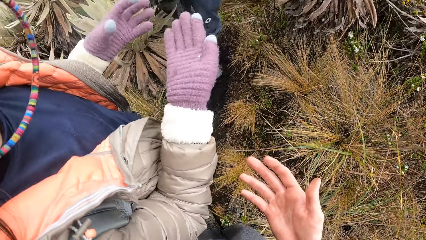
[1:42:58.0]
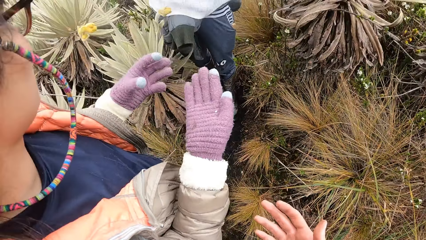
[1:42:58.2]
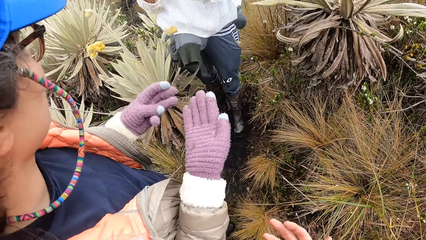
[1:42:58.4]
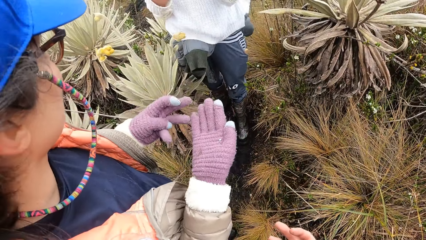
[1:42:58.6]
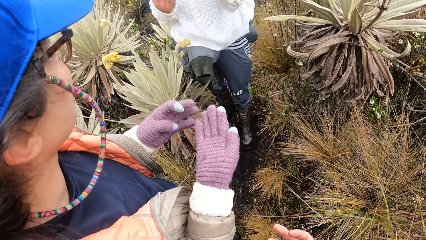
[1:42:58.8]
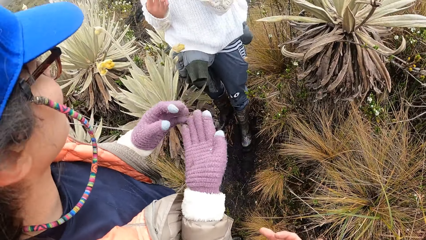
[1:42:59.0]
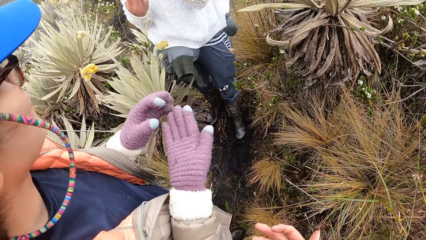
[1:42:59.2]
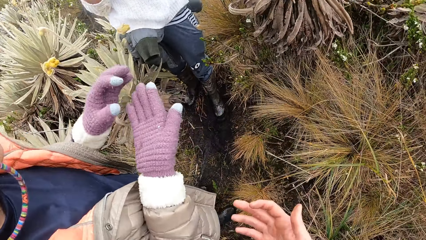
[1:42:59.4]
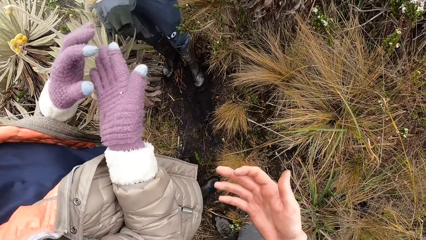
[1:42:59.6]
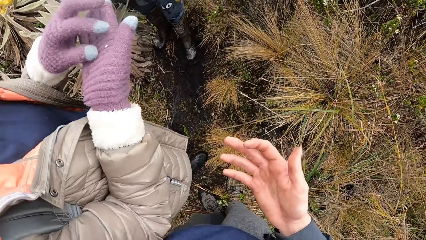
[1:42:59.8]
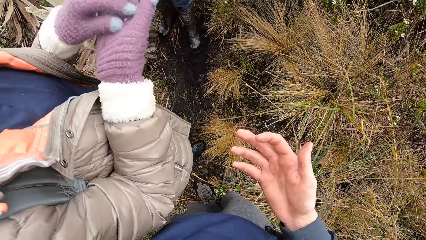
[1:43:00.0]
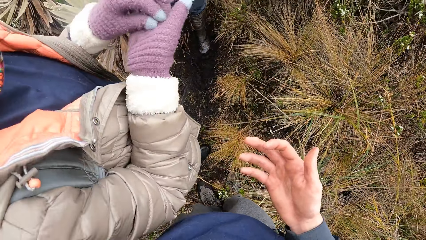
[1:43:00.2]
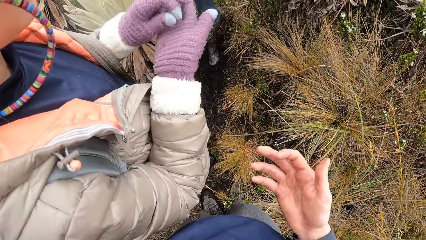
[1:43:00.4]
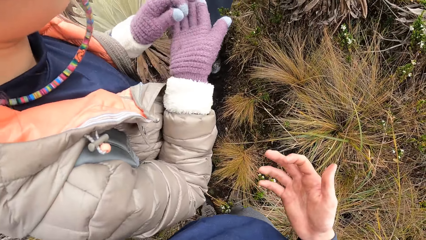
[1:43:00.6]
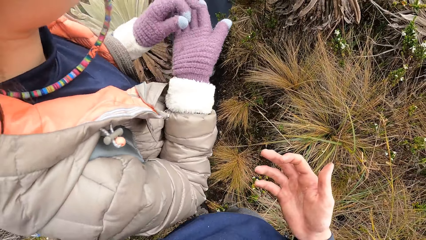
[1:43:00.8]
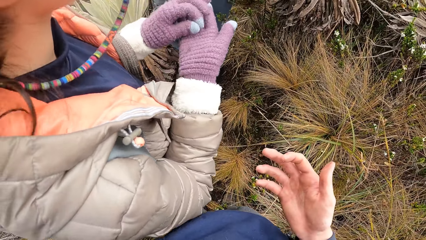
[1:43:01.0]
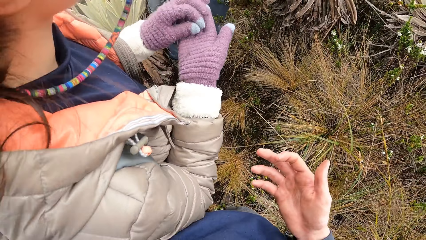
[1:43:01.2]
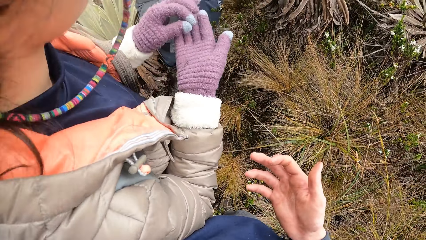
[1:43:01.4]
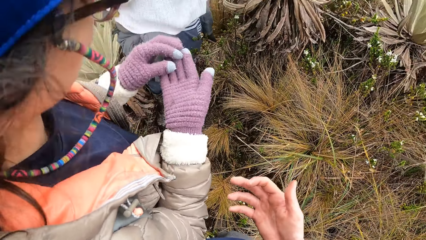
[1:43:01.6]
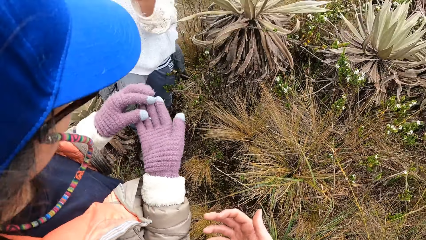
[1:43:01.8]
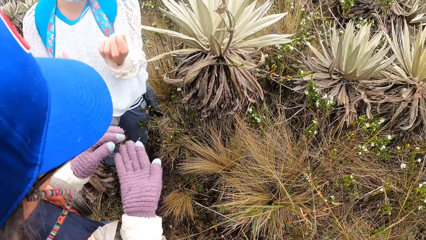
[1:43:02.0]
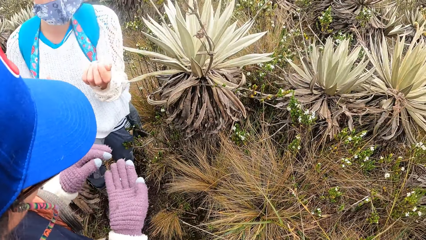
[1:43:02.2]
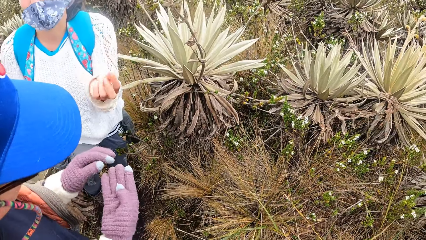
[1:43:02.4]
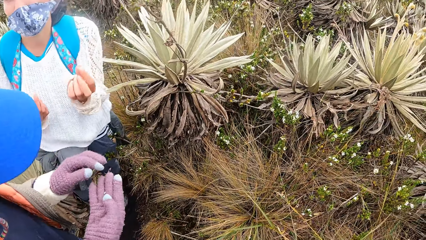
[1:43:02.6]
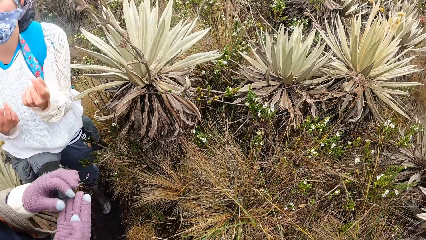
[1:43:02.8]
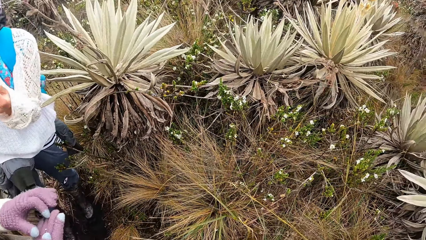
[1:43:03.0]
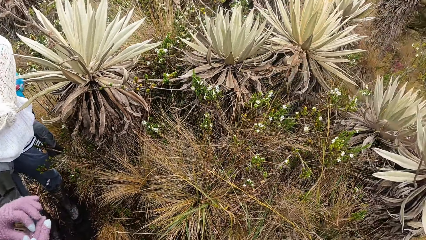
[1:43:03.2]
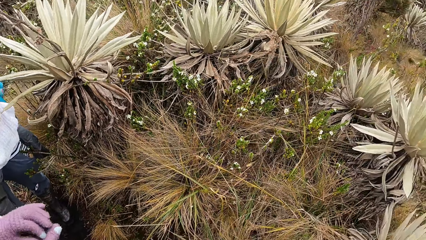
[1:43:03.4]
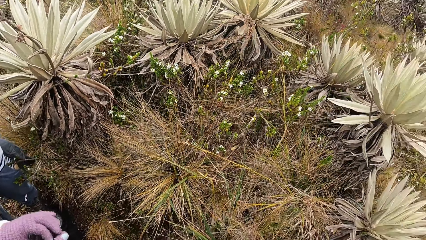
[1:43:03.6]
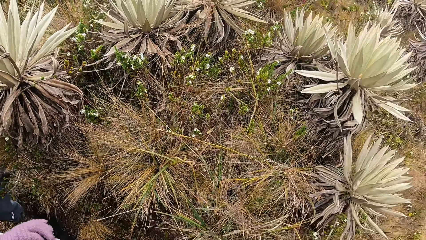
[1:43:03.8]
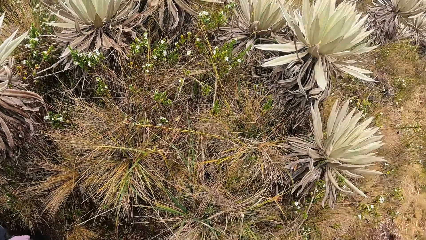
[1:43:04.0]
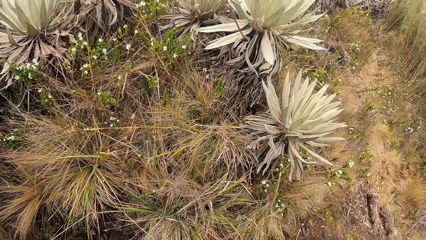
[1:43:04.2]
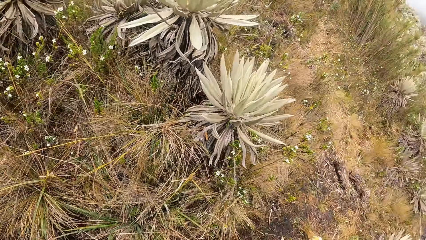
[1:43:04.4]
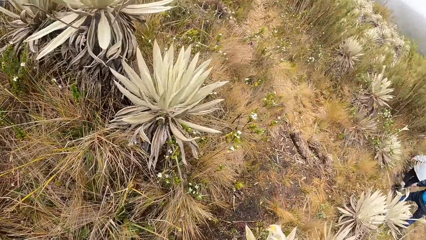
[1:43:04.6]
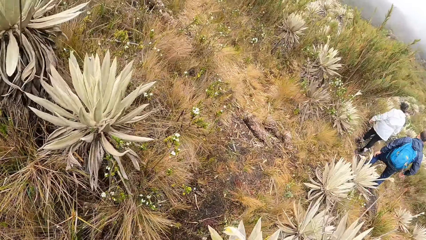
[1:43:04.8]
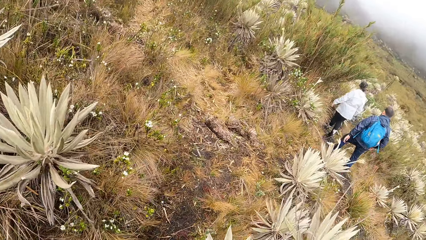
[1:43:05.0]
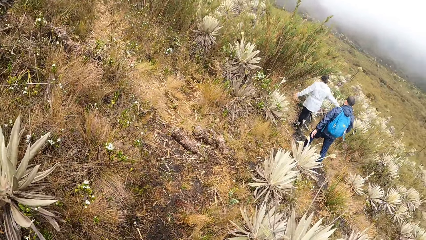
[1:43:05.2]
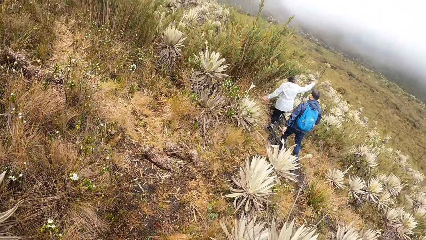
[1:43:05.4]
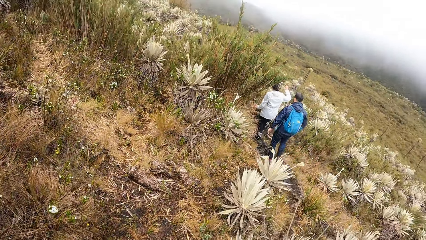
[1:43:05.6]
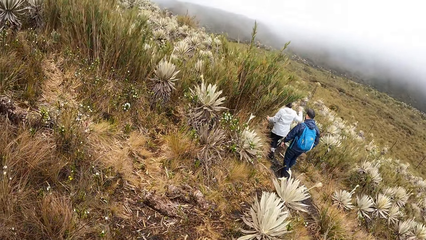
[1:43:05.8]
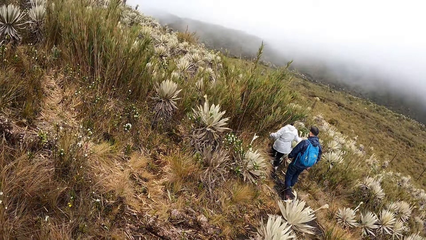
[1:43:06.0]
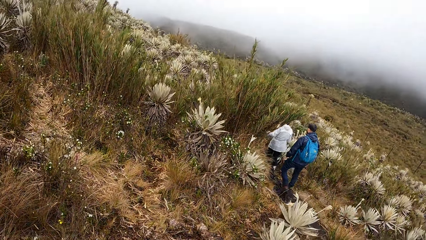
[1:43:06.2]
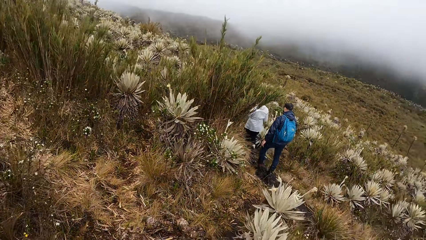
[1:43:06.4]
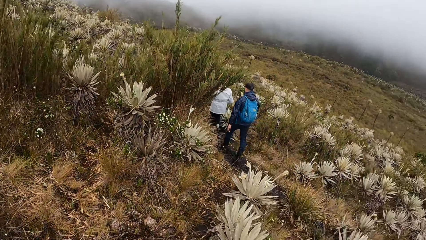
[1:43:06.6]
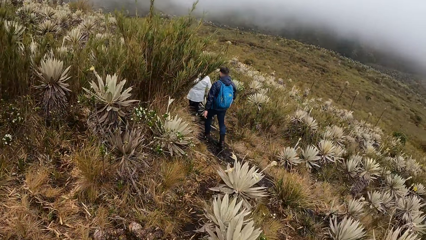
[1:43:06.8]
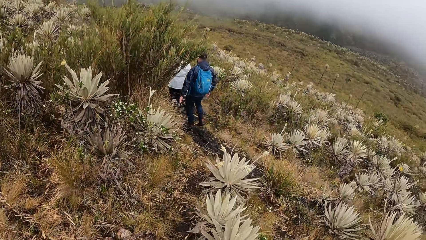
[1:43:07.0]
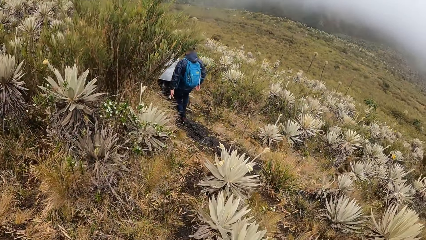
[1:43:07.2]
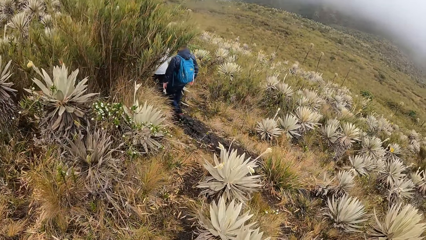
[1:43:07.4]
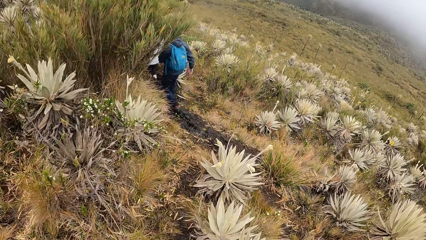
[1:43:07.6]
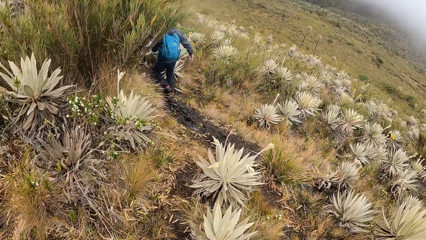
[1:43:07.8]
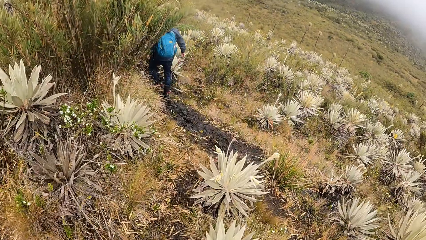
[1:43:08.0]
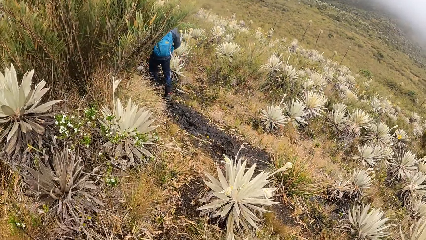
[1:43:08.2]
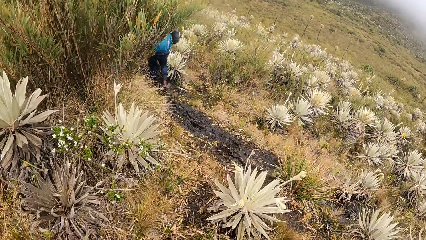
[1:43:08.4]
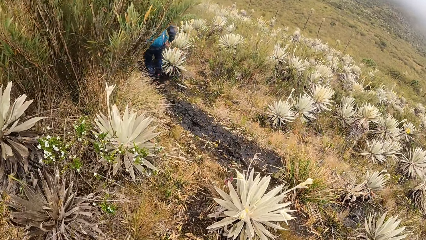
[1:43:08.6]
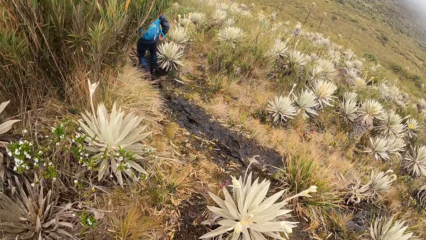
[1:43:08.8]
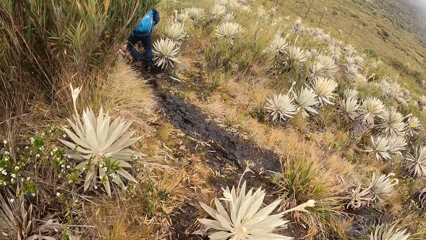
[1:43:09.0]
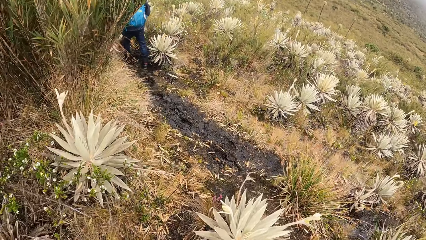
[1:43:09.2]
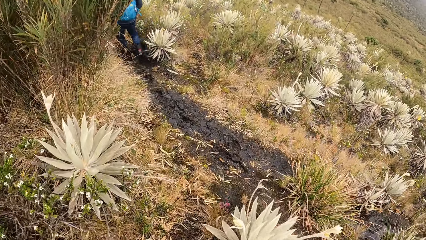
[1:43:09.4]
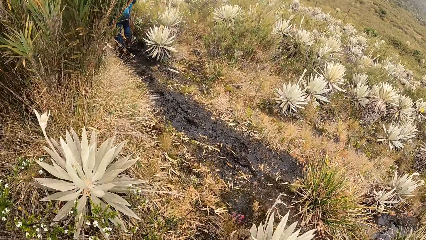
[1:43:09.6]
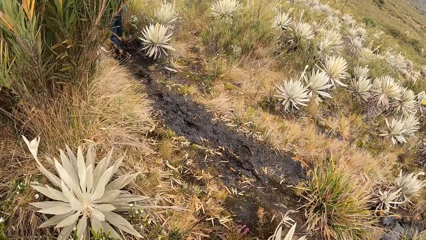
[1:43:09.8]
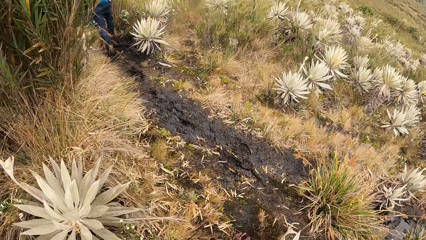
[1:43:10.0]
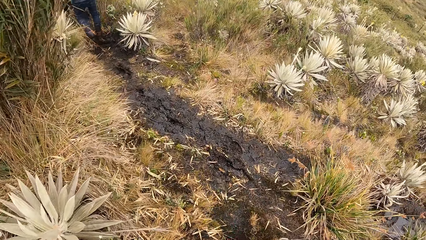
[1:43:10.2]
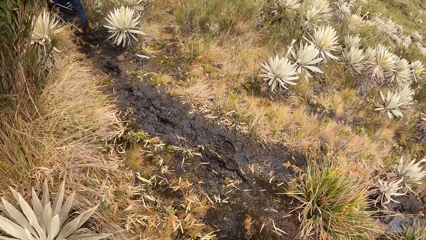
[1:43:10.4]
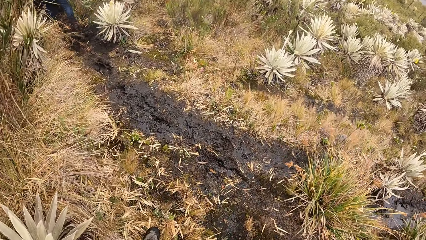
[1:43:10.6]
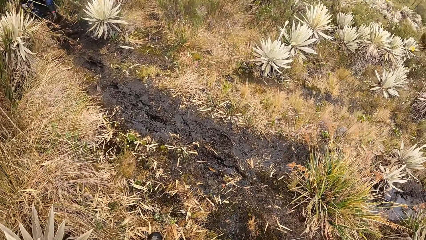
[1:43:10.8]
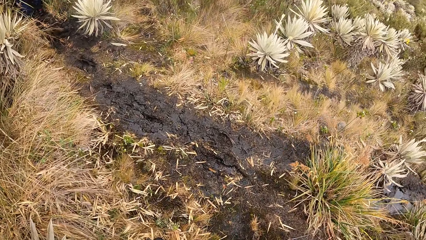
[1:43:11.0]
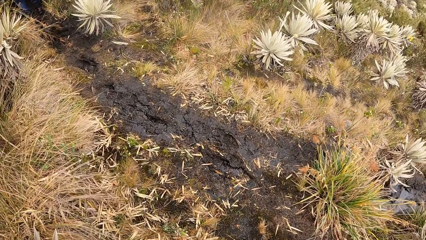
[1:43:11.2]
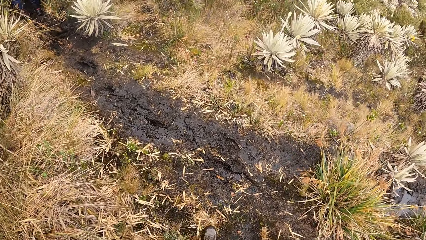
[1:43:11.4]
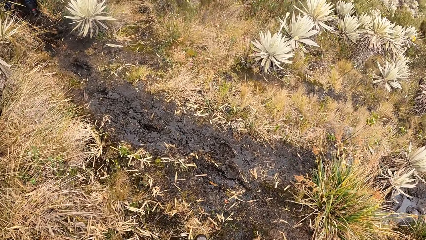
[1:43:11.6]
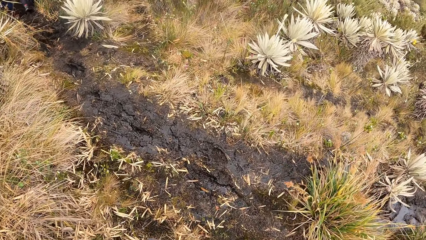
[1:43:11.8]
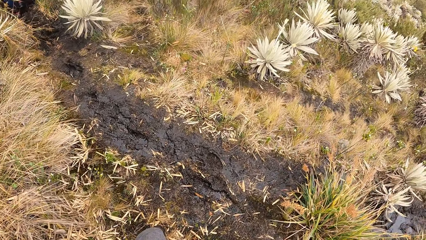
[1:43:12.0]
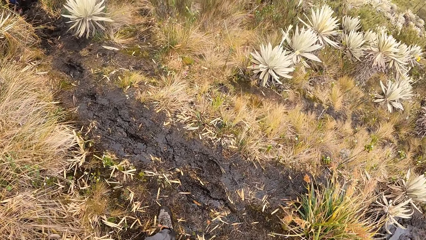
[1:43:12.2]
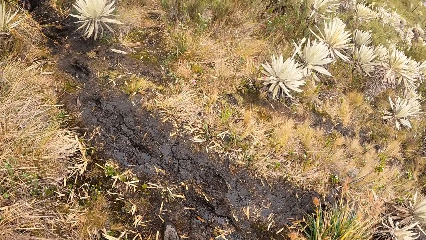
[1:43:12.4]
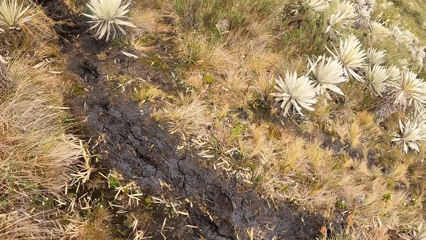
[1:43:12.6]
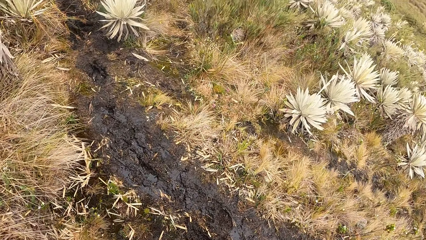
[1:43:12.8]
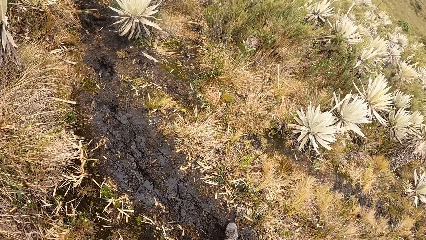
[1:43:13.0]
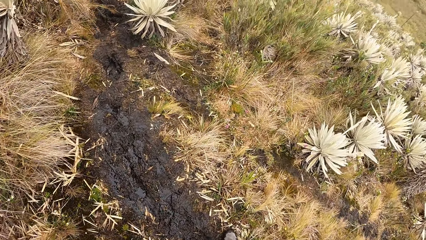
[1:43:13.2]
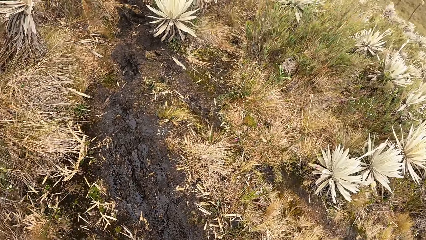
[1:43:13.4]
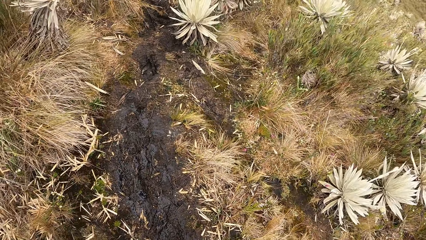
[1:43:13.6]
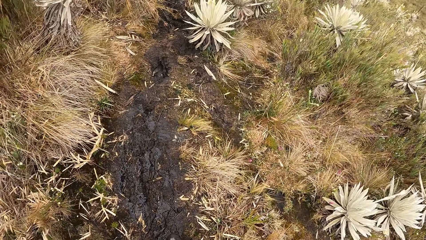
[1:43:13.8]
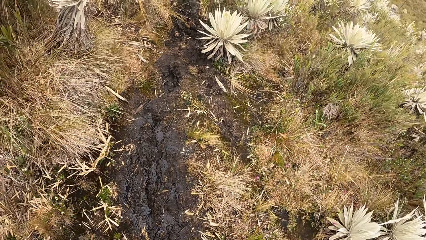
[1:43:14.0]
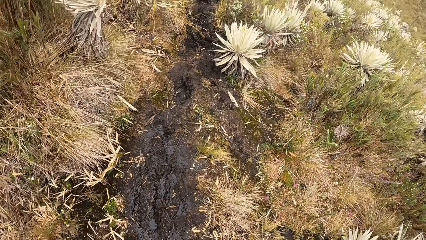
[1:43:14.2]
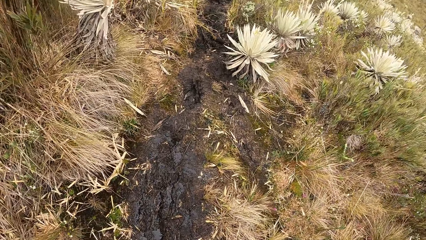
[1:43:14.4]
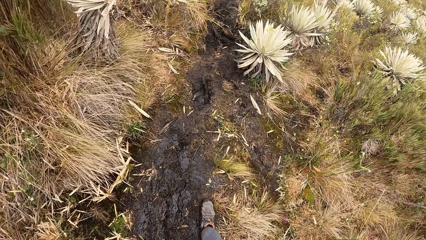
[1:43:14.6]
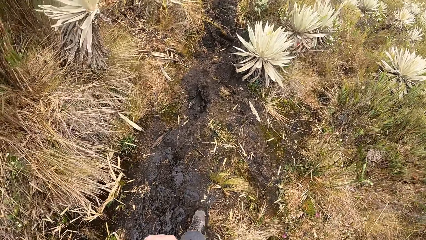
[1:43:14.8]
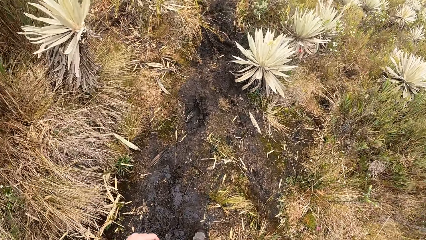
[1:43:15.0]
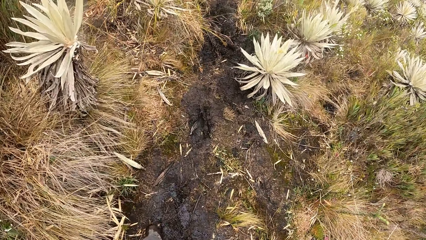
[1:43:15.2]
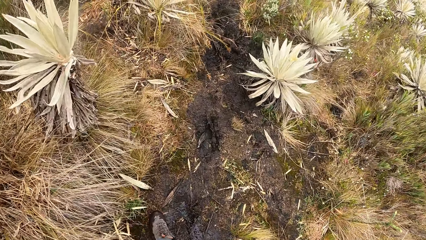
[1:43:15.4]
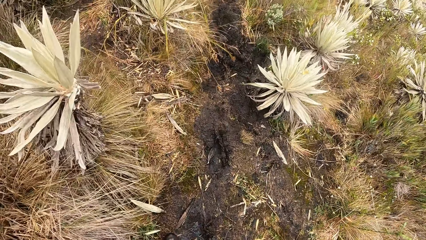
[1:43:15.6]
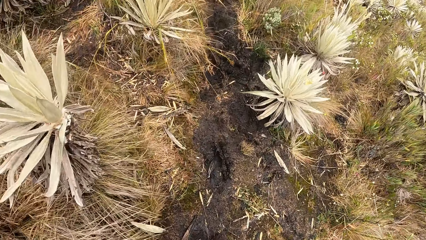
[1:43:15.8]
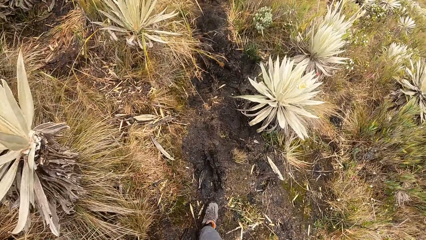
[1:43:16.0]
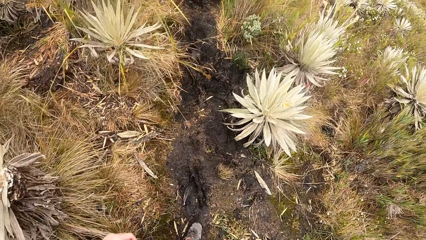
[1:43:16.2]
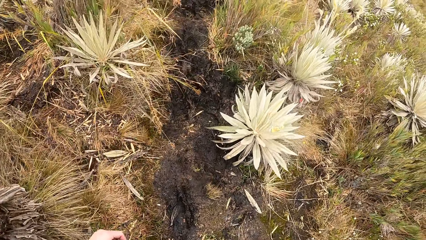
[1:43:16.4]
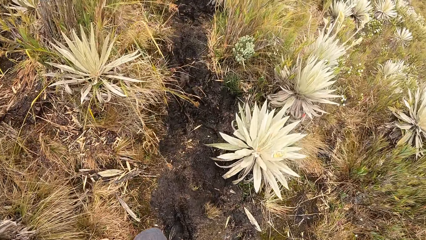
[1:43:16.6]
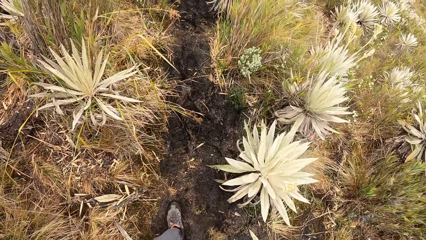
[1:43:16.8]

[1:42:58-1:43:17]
The woman picks the grain on her right palm with her left hand. She drops the grain in her left hand on her right palm. She feels the grain in her left hand. The camera wearer walks on the road.
